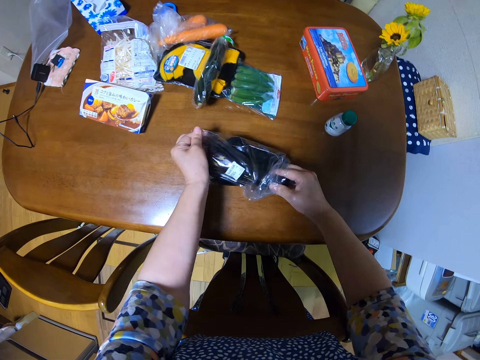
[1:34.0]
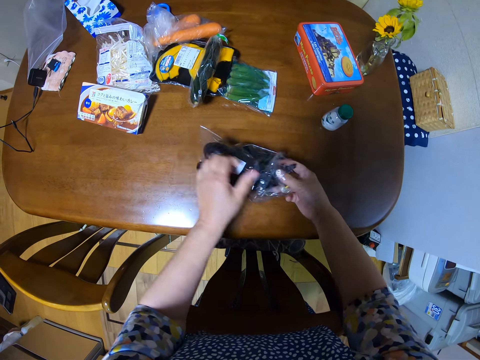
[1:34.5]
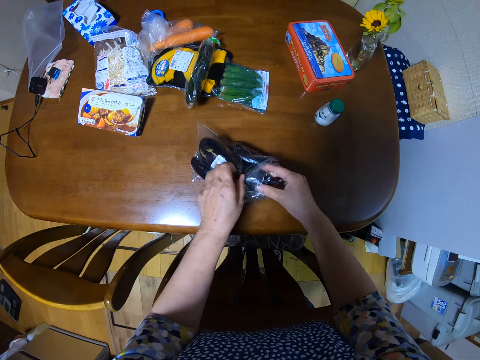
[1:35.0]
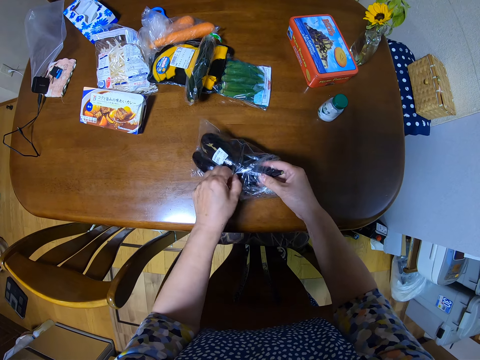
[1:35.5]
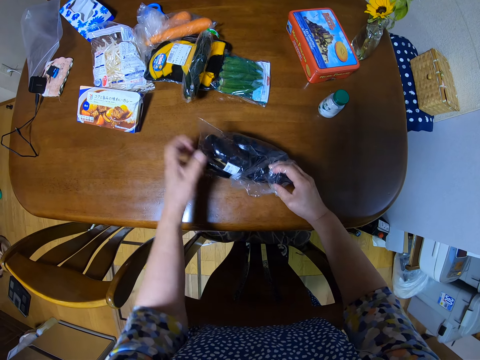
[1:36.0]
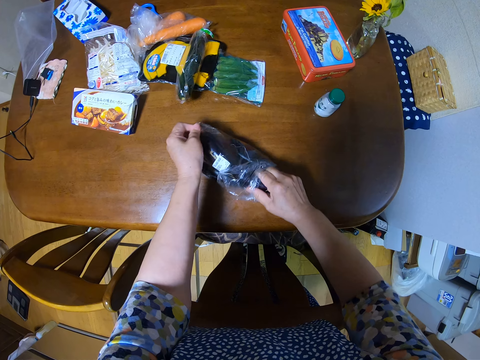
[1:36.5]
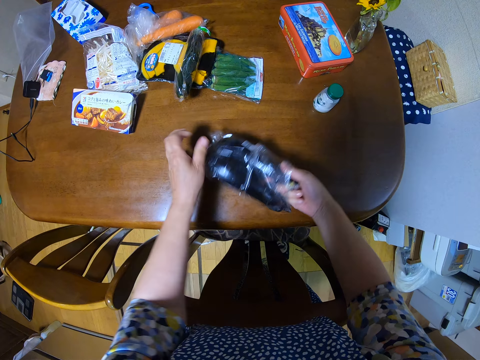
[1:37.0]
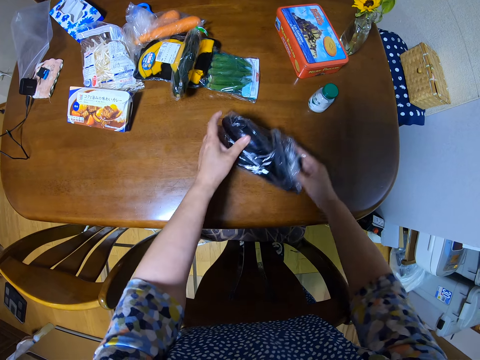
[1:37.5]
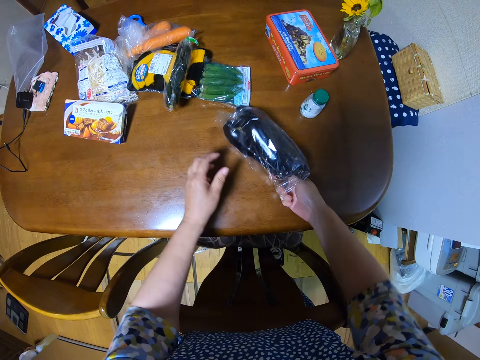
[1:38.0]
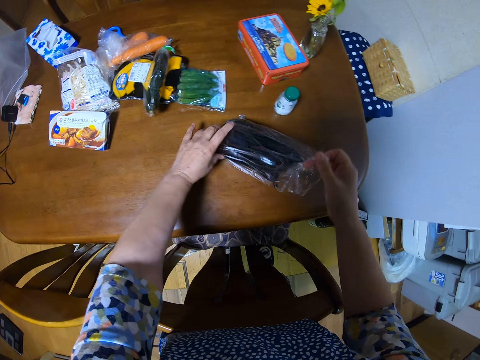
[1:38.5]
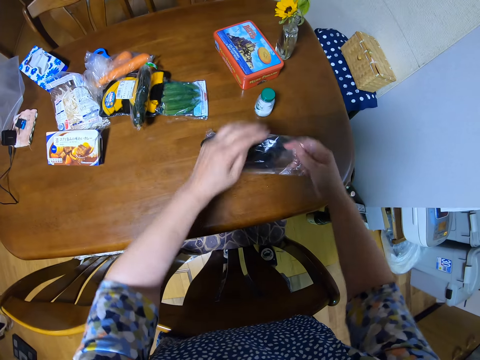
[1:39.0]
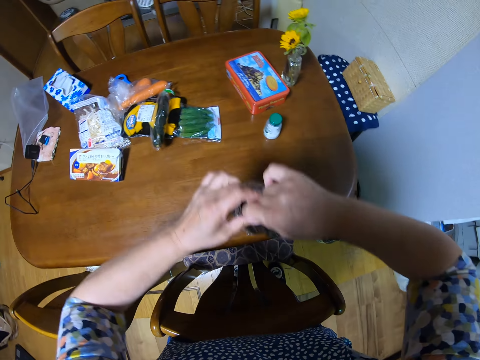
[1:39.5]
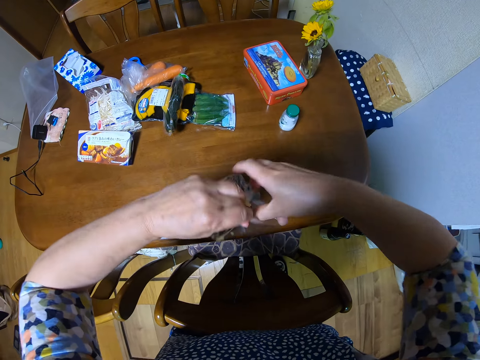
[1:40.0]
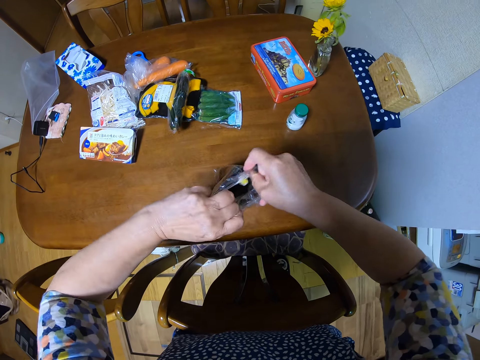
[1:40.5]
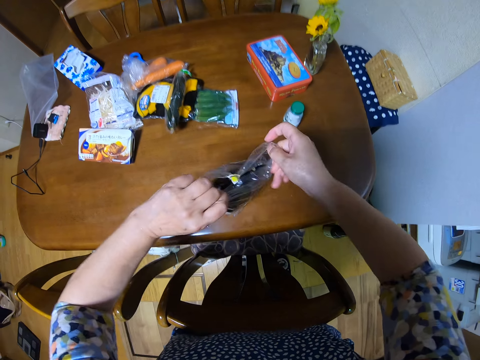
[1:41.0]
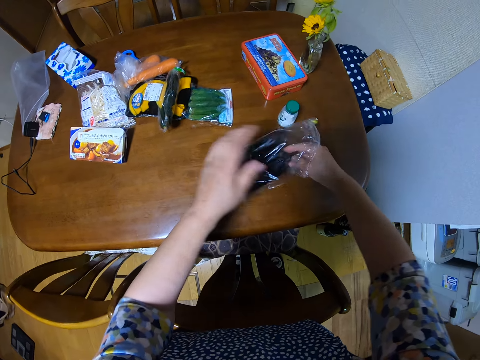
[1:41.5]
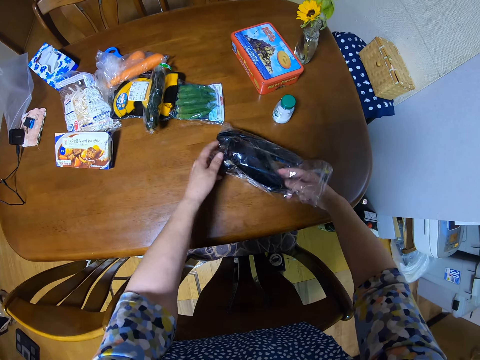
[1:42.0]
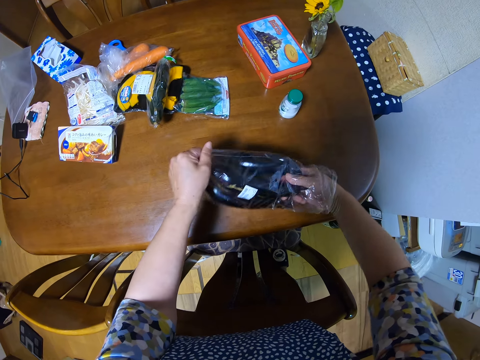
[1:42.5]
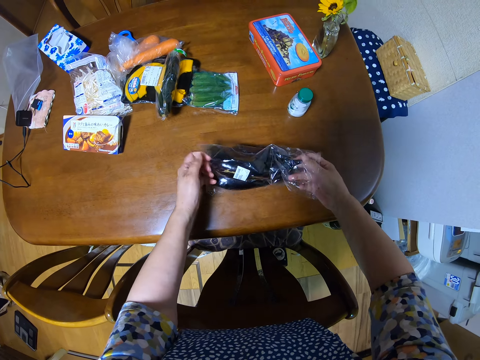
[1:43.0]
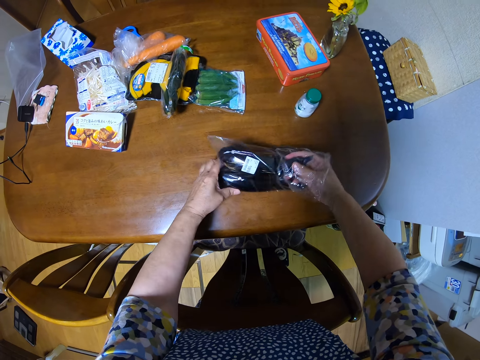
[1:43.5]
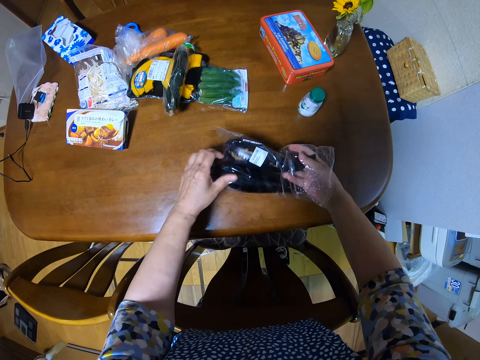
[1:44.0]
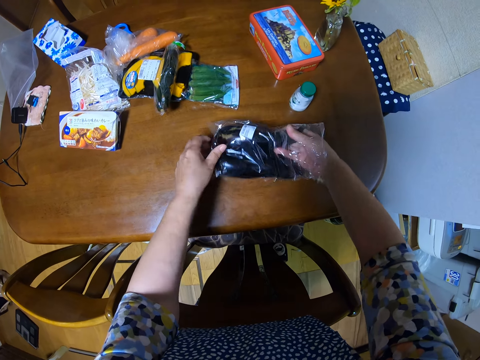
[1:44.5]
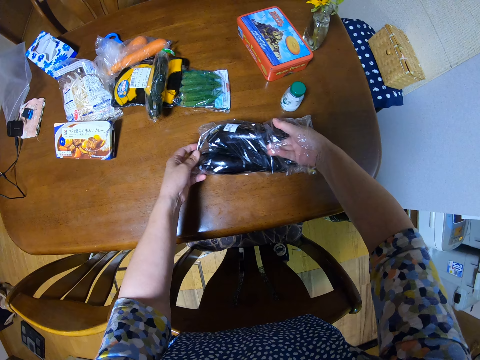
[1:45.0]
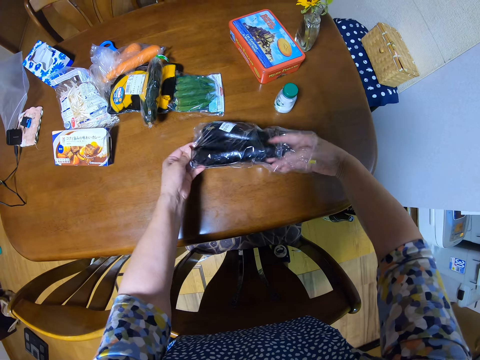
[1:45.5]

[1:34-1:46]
The camera wearer lifts the eggplants in a nylon paper on the table. They unwrap the eggplants in the nylon paper. They put the eggplants in the nylon paper on the table. They hold an eggplant in the nylon paper on the table.

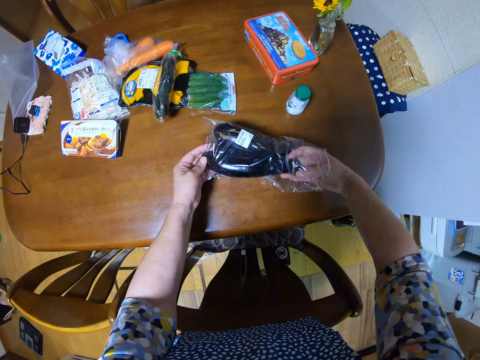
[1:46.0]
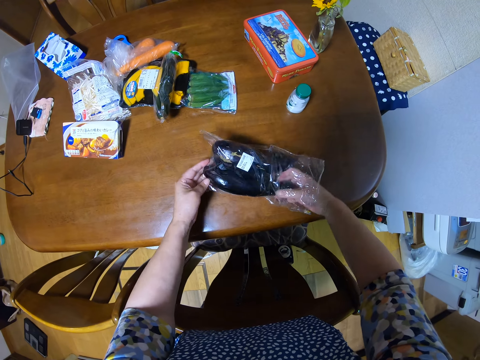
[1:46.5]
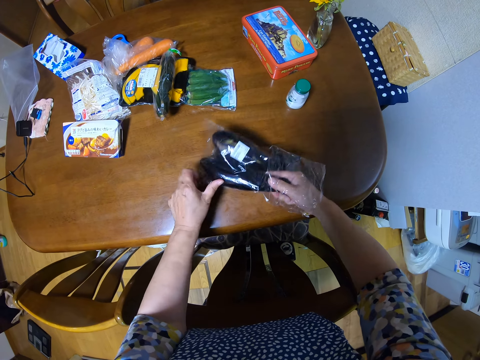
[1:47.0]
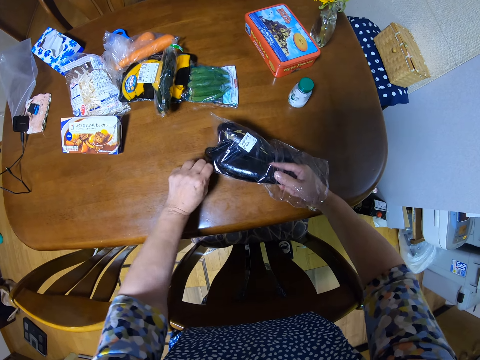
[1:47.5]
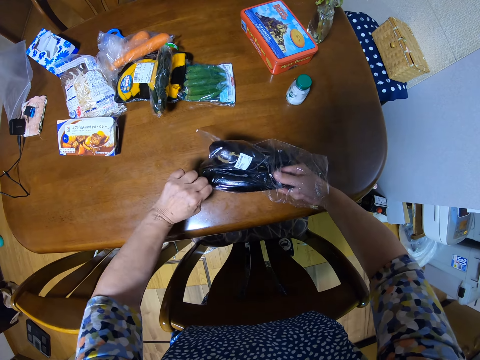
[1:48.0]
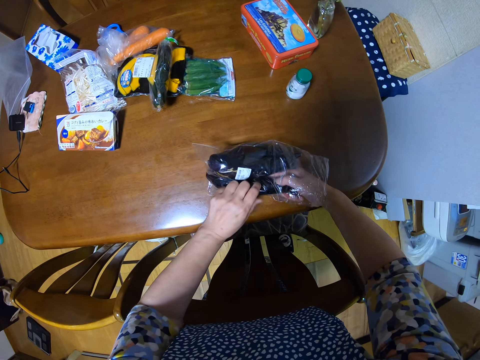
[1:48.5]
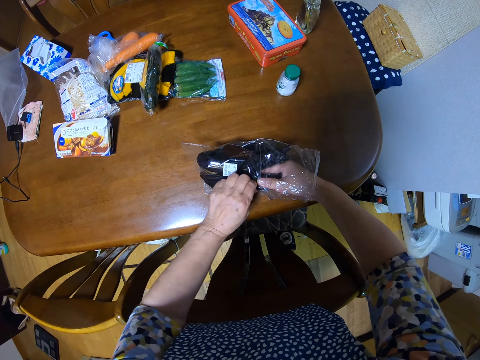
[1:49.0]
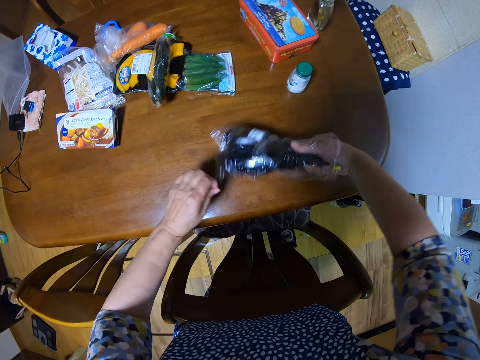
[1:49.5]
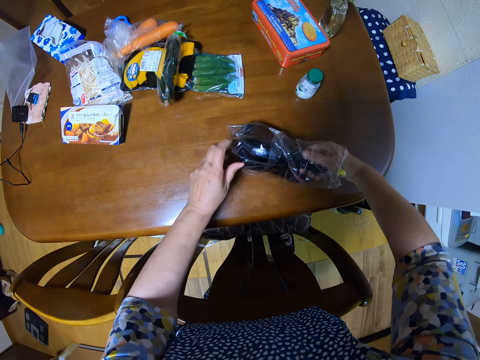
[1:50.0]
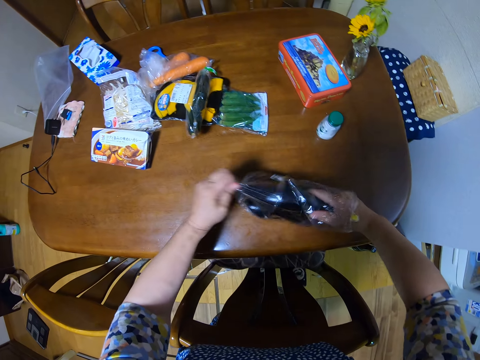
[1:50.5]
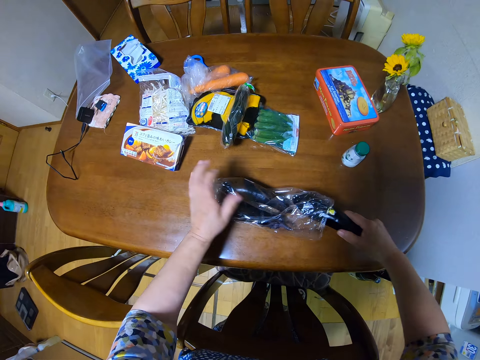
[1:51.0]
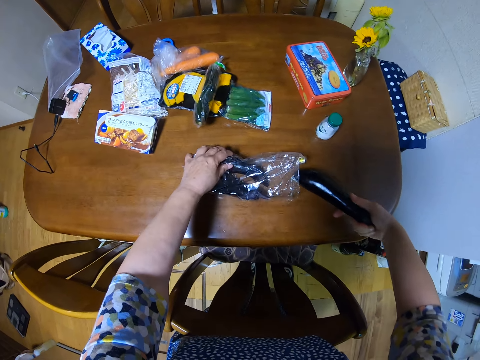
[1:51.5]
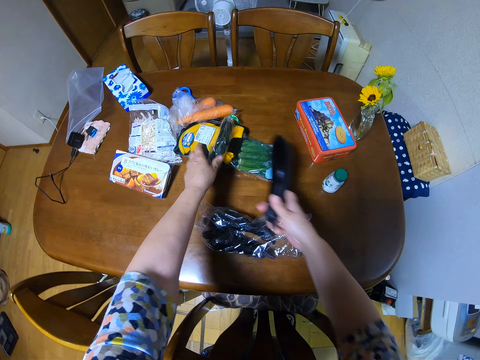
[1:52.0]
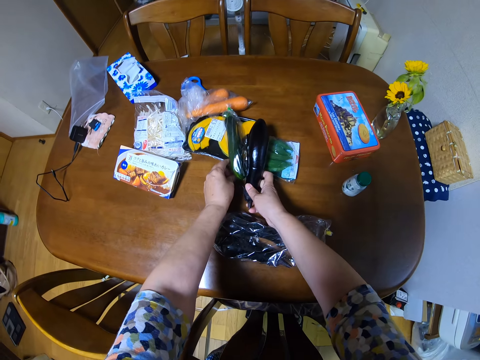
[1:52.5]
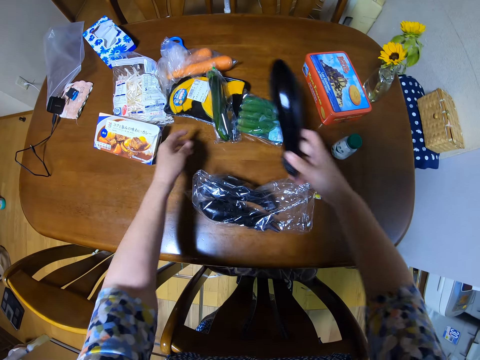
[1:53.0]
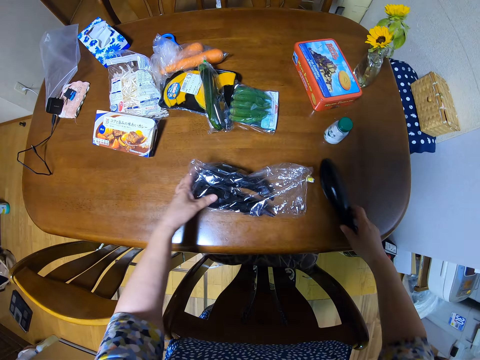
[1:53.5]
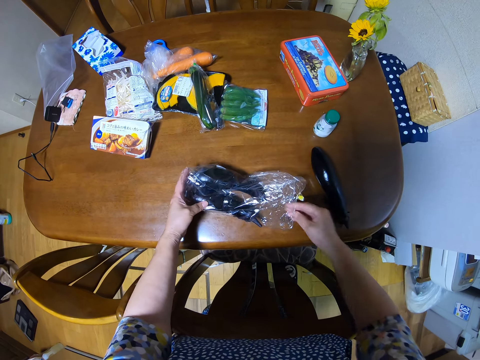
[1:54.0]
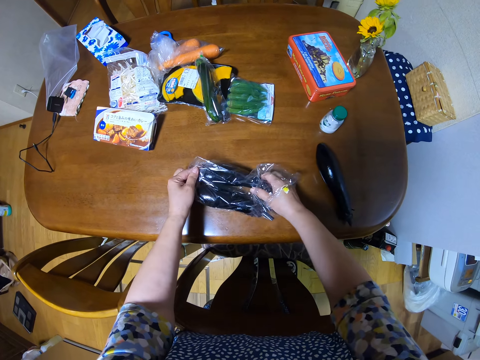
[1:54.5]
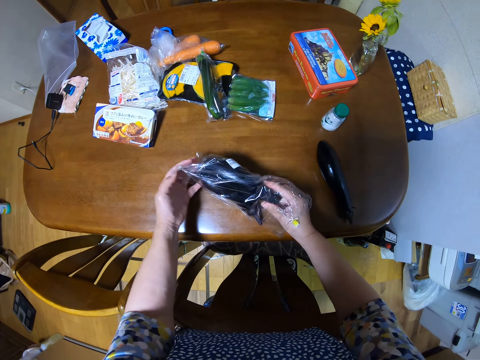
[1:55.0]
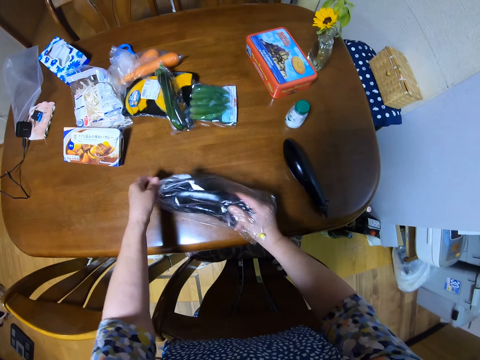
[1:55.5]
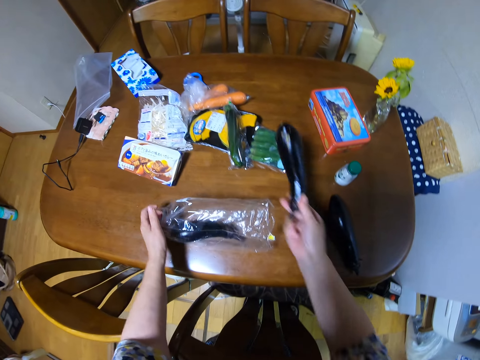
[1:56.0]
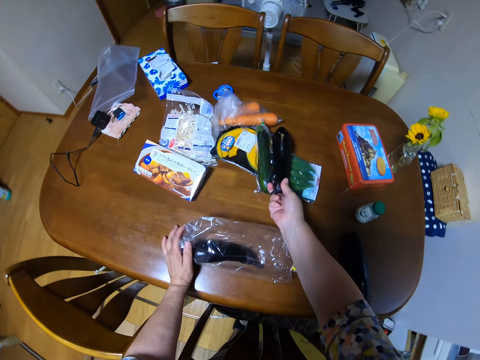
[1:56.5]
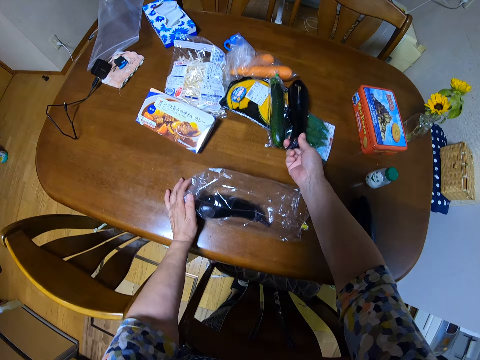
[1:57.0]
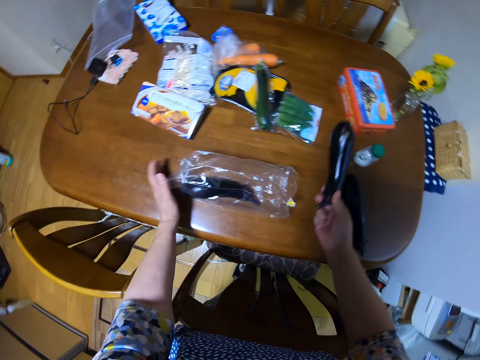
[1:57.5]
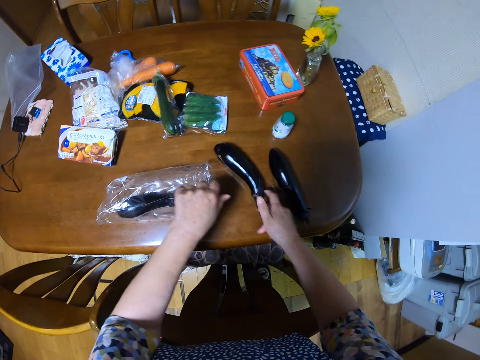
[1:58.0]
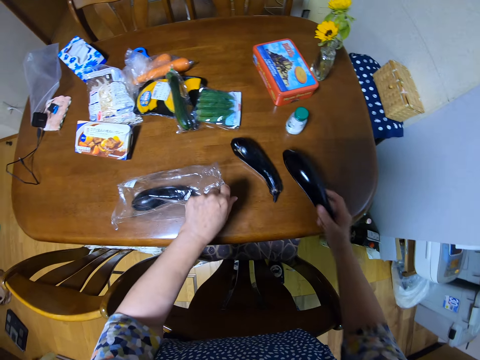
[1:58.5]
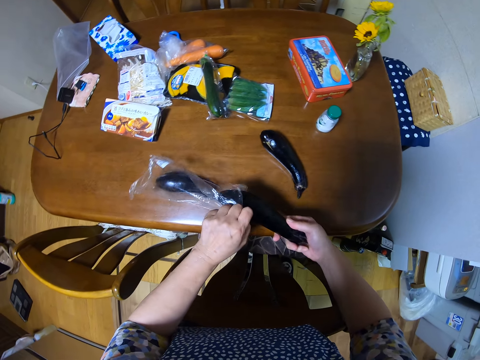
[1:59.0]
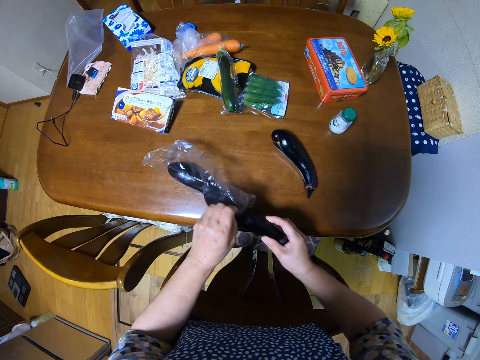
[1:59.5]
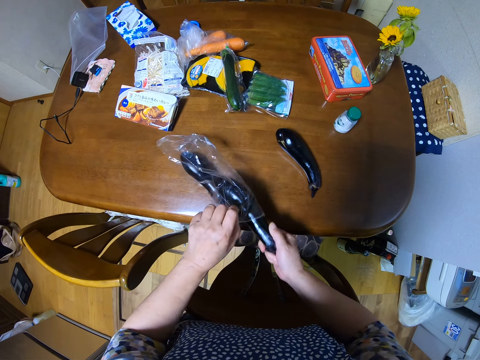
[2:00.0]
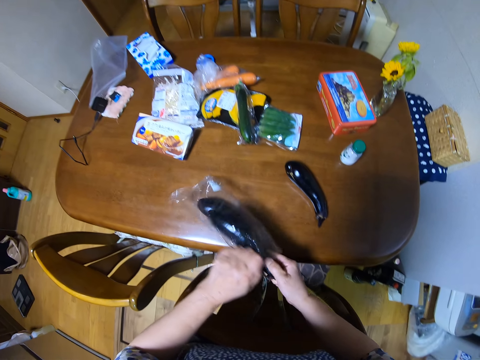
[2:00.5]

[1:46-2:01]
The camera wearer pulls an eggplant in a nylon paper on the table. They remove one eggplant from the bag. They hold a cucumber in the nylon paper on the table. They measure the eggplant against the cucumber on the dining table. They keep the eggplant on the dining table. They hold an eggplant in the nylon paper on the table. They bring out another eggplant from the bag. They measure the second eggplant with the cucumber. They put the eggplant on the table, pick the eggplant on the table, and put the eggplant in the nylon paper on the table. They drop the second cucumber on the table.
